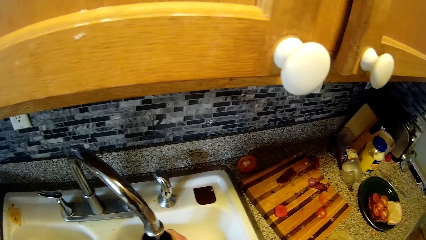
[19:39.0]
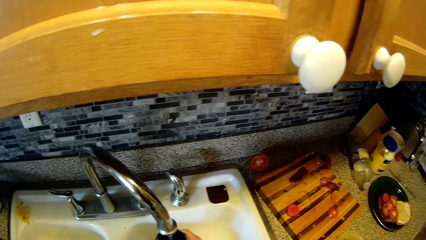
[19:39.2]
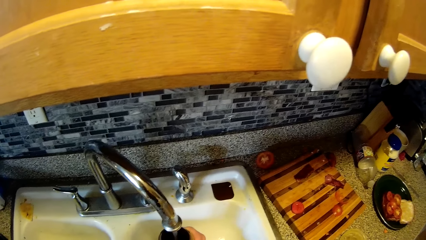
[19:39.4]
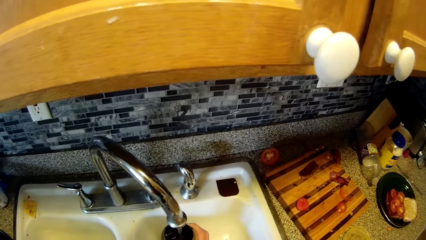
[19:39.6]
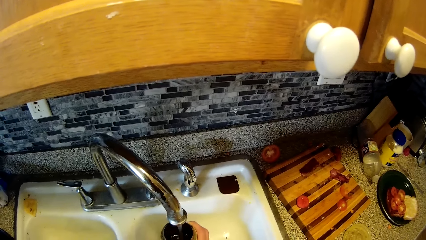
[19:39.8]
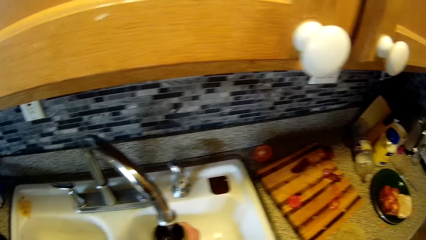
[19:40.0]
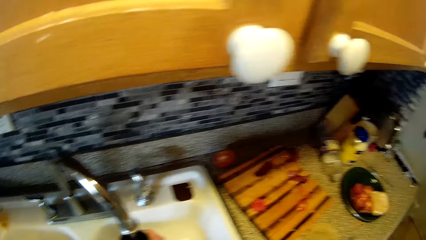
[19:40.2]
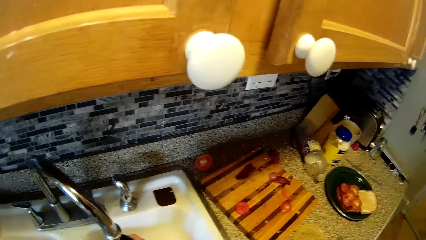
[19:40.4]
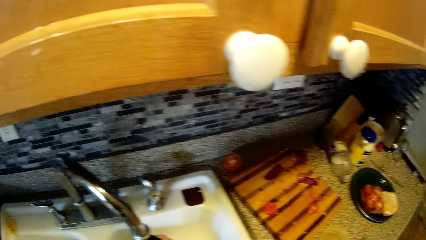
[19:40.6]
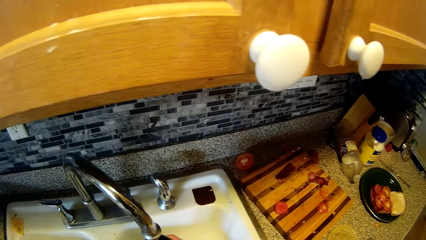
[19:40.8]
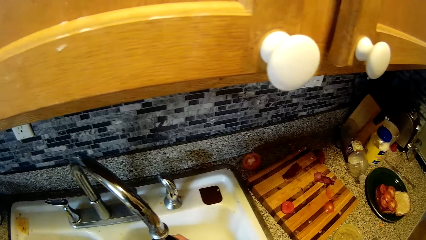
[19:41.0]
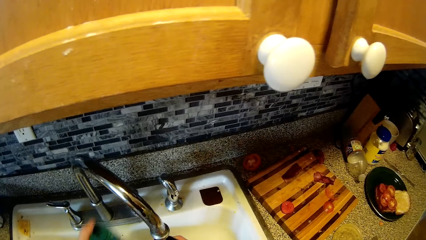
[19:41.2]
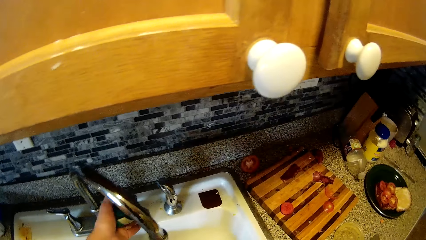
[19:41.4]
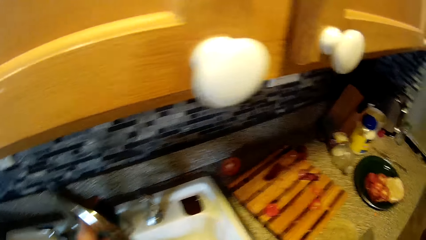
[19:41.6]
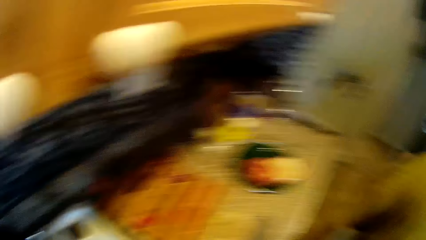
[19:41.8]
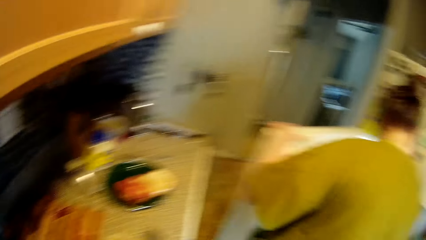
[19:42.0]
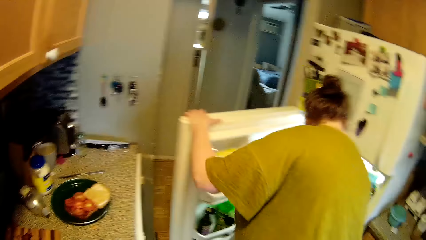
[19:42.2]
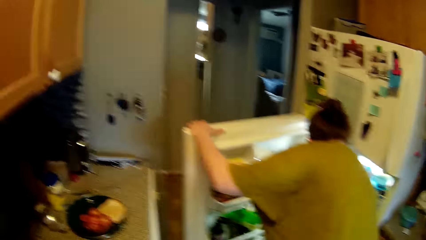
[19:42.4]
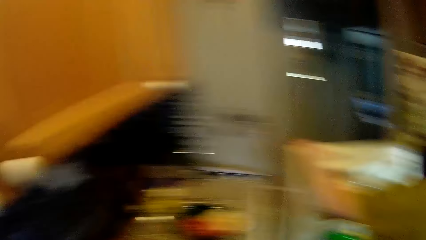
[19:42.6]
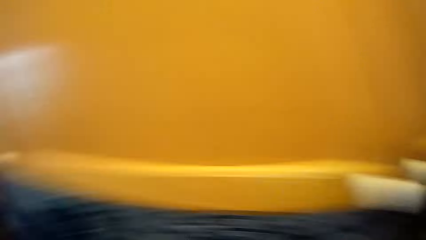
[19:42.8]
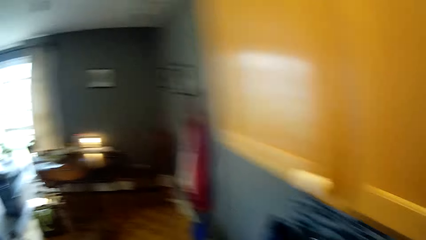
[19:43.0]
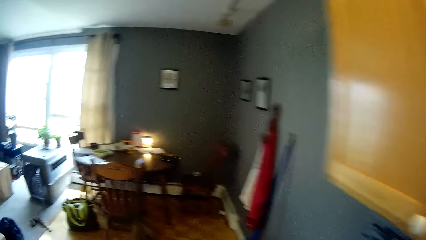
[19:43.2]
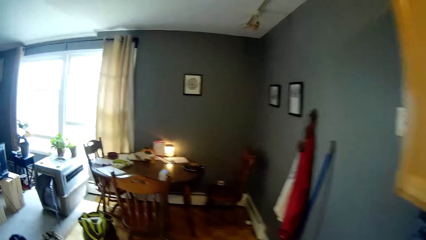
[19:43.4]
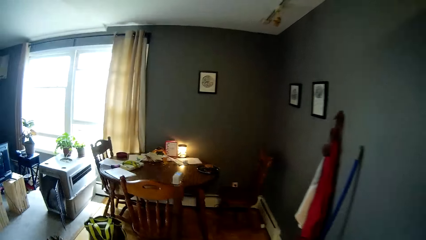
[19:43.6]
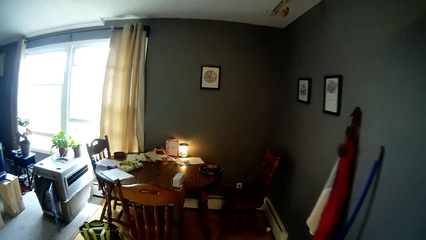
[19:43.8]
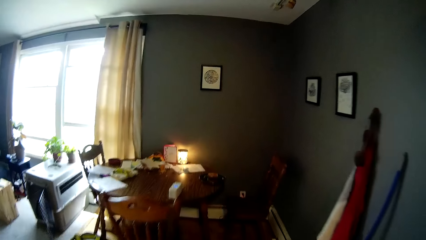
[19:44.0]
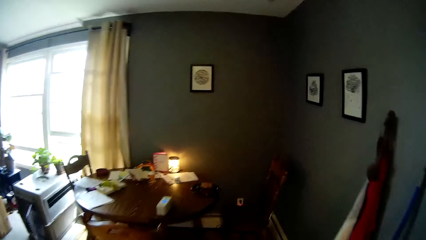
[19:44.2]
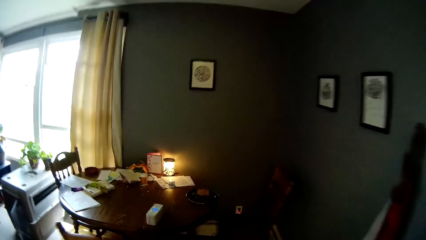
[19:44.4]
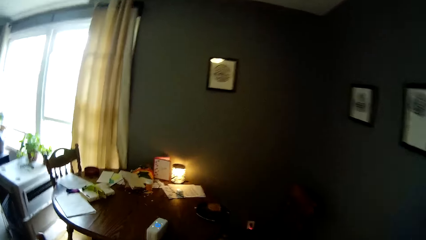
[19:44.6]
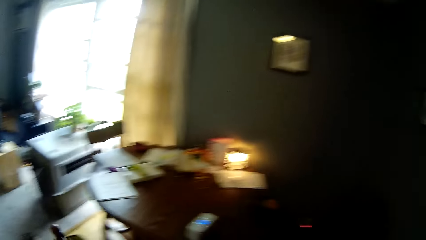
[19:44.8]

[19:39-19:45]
The woman talks to the camera wearer. The camera wearer closes the tap of the double kitchen sink with his left hand. He replies to the woman. The woman looks into a fridge with her left hand on the door of the fridge. The camera wearer walks round the kitchen. He walks to the living room.

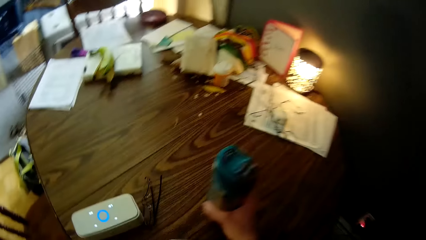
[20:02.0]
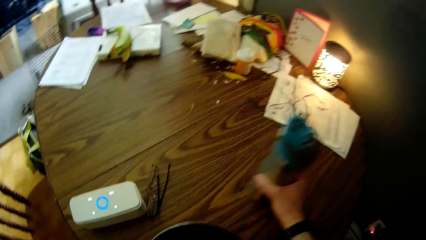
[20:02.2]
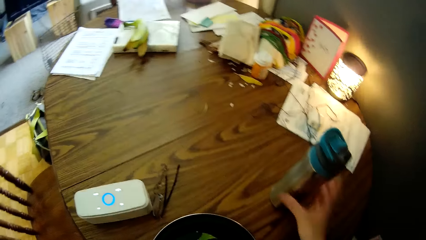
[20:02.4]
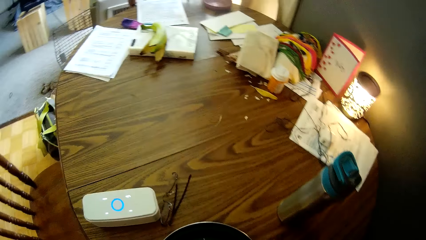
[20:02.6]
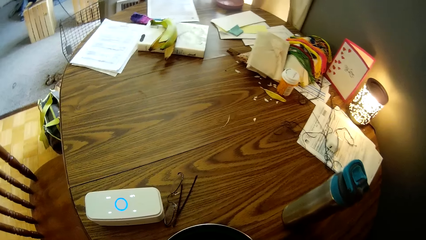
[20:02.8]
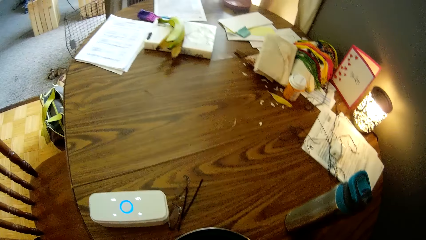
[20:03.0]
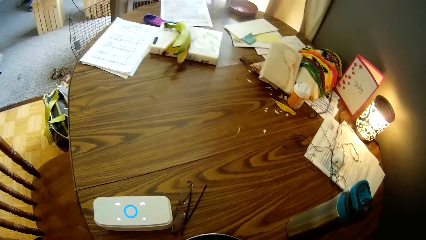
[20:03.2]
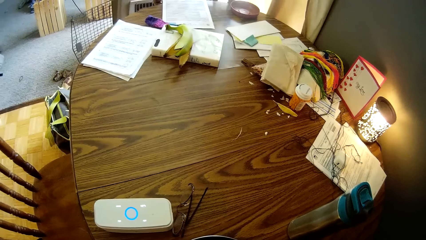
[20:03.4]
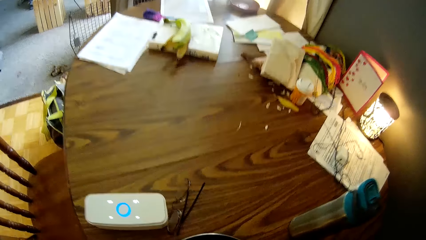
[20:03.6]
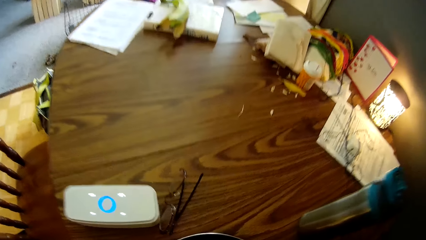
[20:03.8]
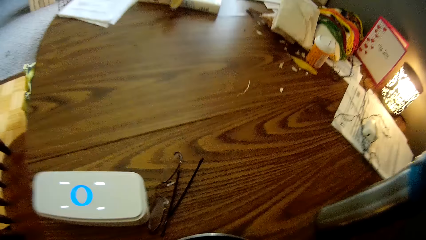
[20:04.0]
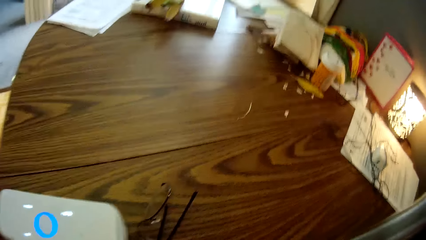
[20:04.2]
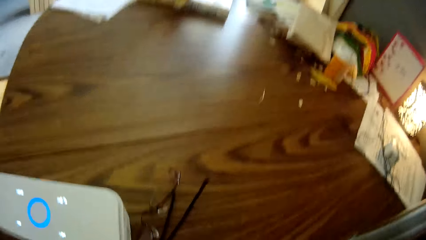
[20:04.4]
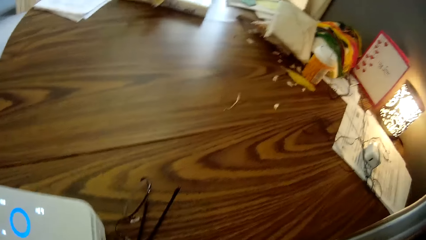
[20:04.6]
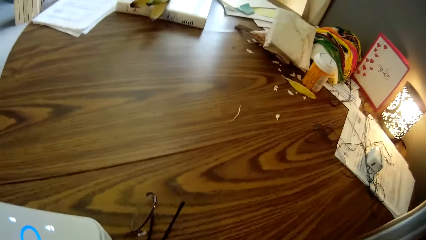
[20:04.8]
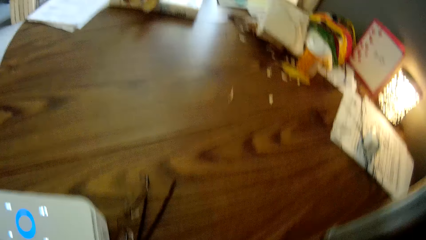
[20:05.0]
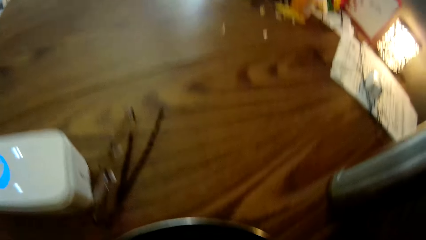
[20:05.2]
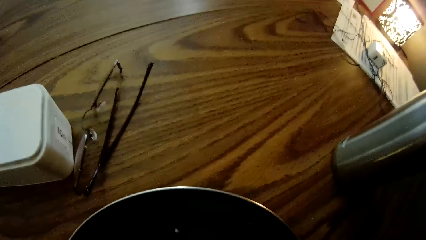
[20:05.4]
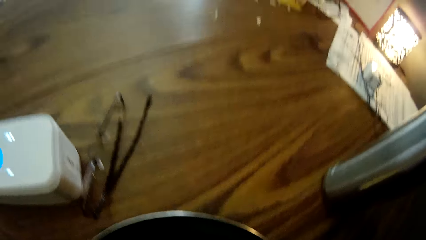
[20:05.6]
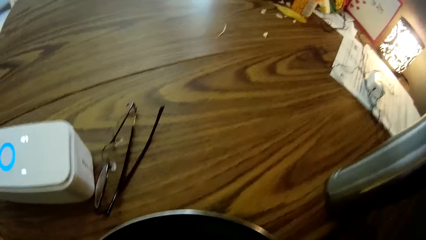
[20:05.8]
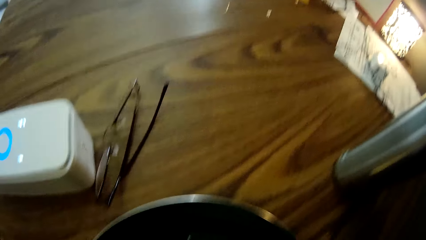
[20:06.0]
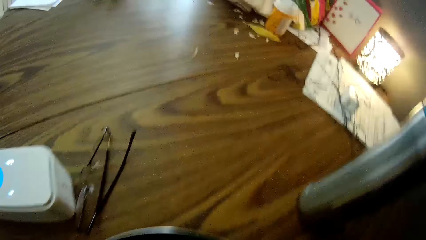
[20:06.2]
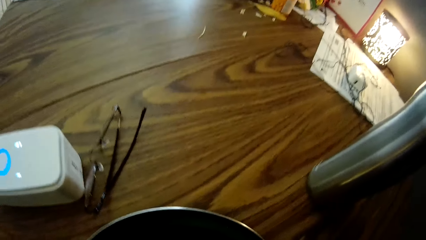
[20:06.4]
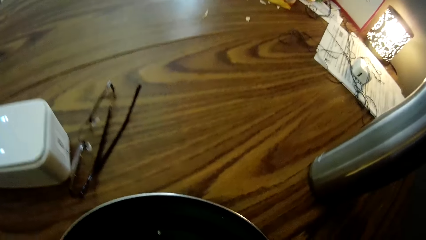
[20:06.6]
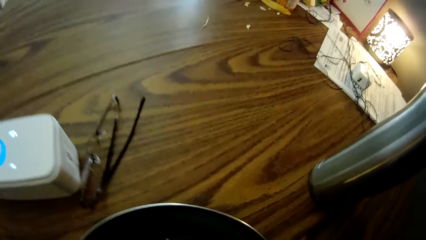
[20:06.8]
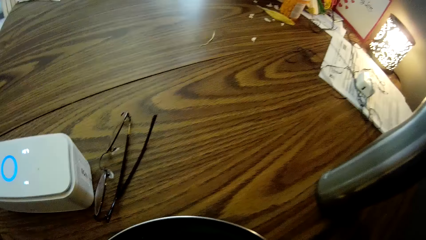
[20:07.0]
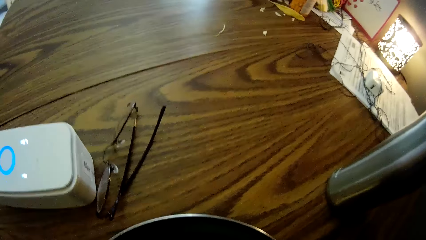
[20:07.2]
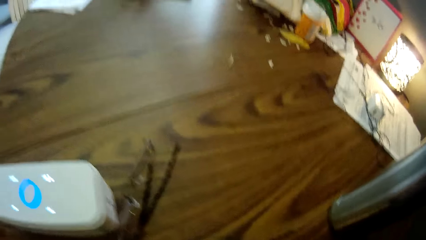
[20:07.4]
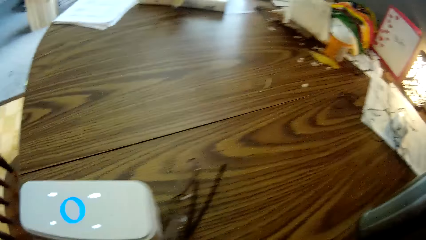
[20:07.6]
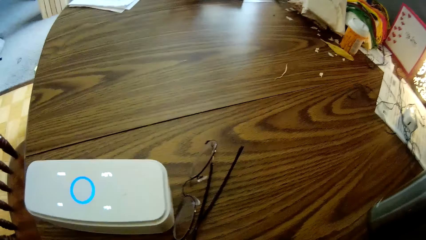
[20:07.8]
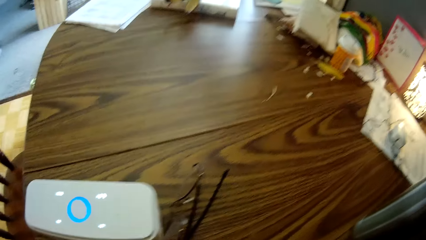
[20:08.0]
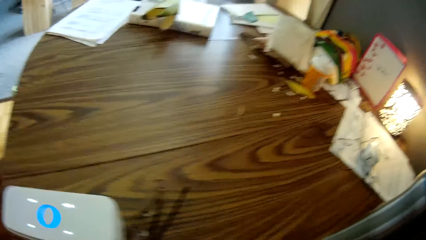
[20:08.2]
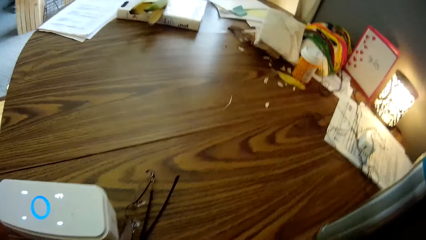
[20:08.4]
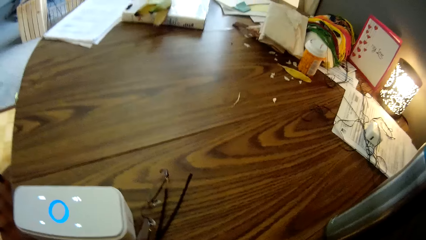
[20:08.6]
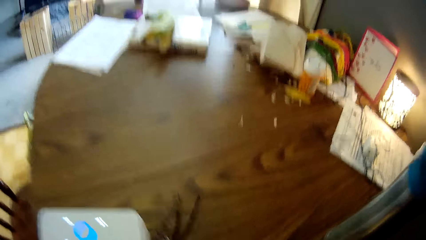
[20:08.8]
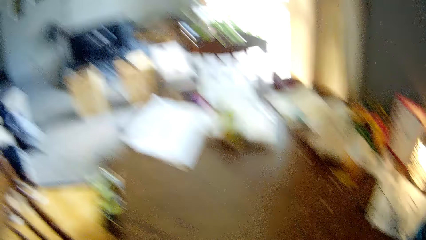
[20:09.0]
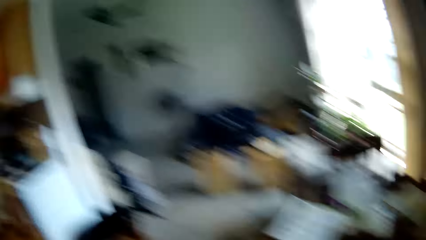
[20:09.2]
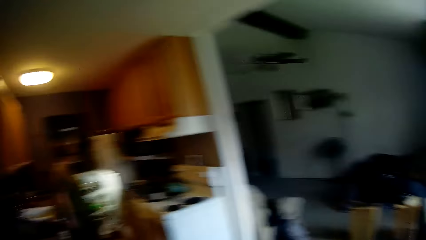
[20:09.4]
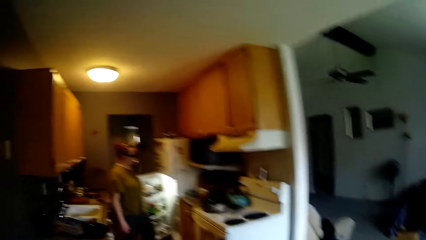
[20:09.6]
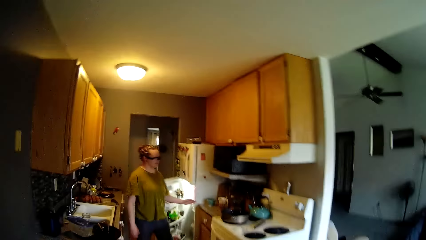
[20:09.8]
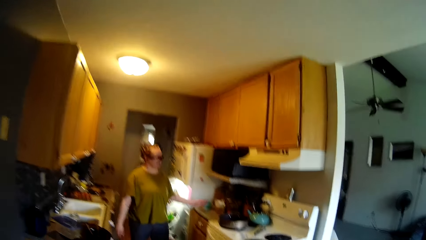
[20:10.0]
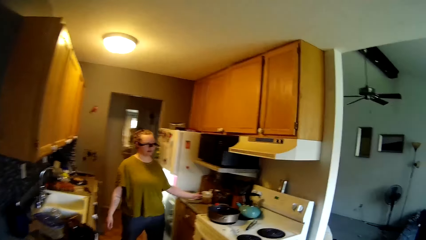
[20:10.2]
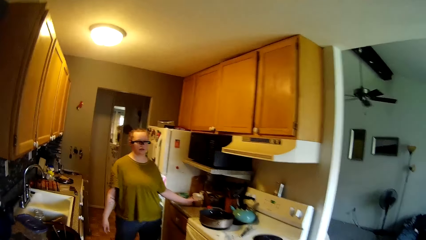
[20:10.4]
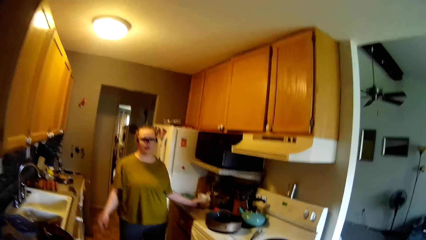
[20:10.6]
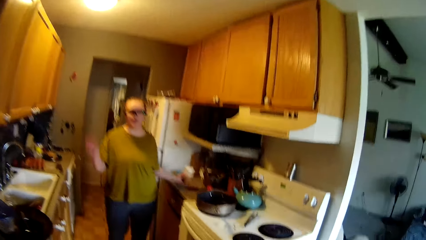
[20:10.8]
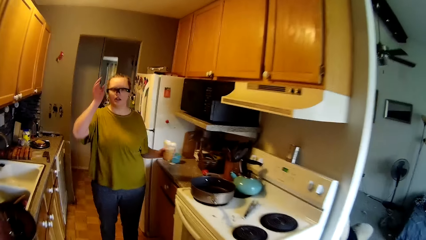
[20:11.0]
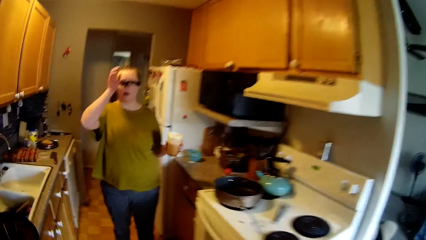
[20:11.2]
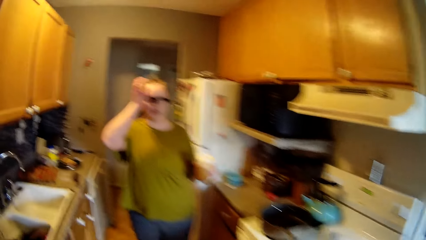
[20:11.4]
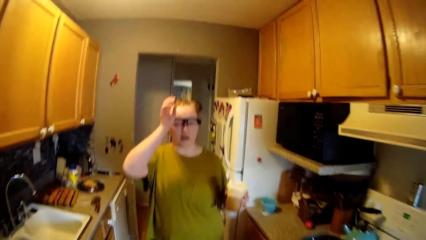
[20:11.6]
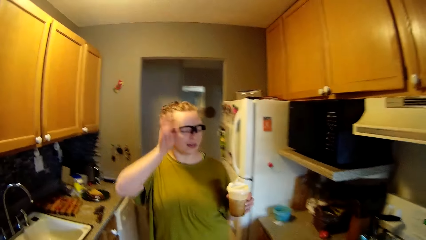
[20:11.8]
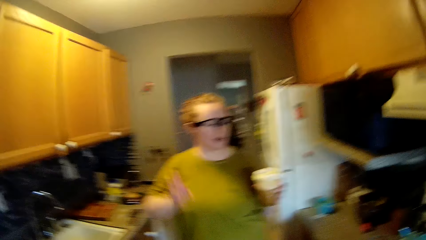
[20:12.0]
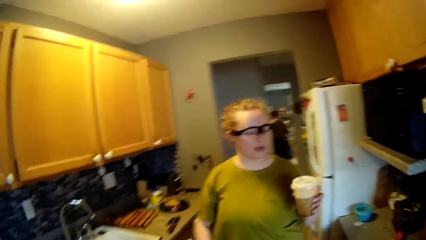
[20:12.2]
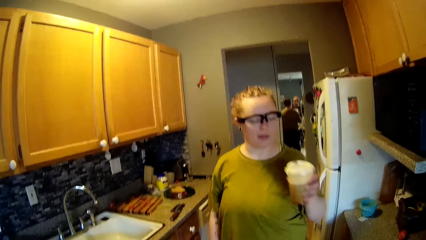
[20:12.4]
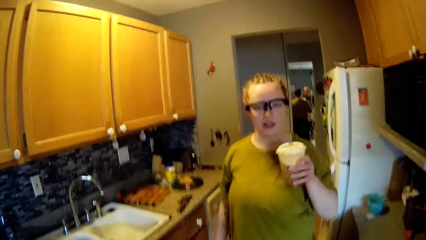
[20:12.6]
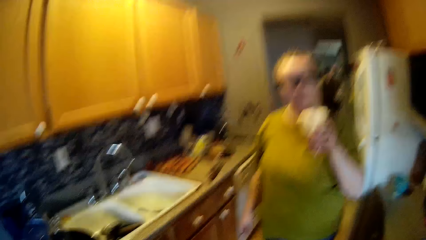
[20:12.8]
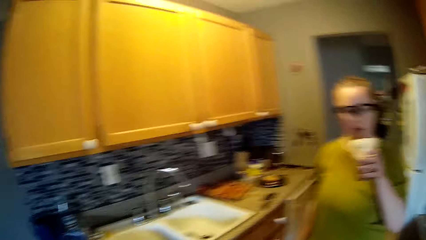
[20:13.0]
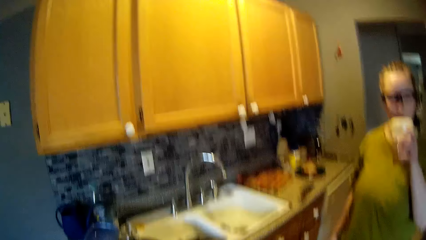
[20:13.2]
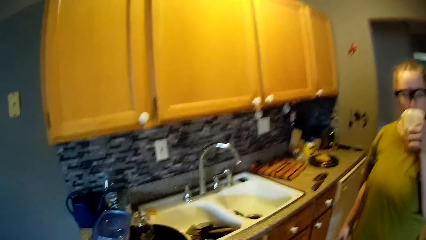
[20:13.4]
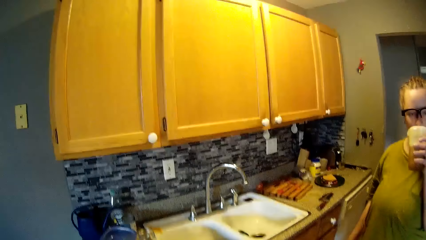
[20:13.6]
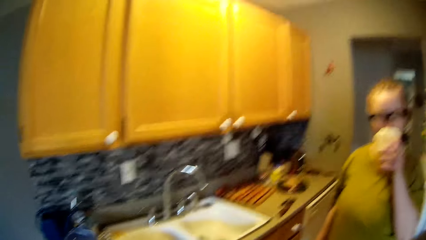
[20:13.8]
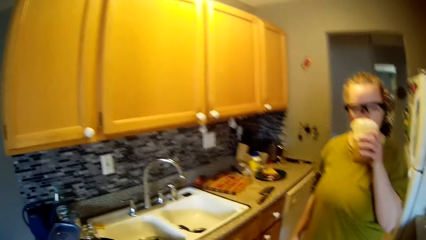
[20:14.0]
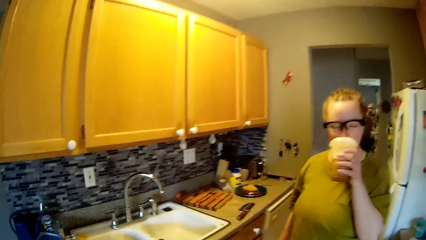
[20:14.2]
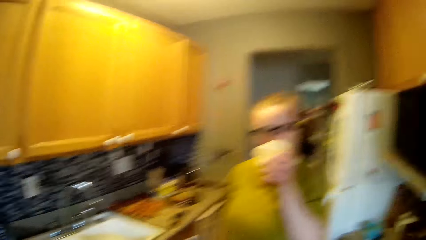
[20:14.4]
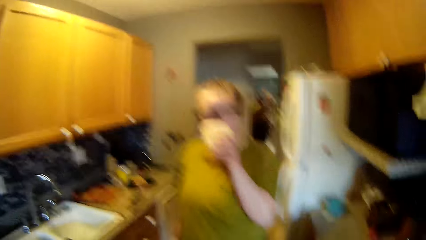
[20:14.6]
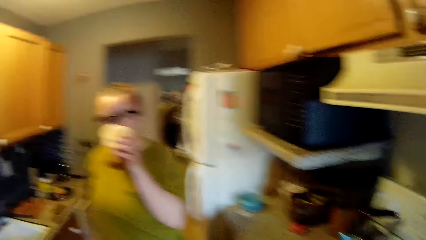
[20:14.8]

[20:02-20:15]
The camera wearer moves the stainless flask on the dining table to the right with his right hand. He places the green ceramic plate on the dining table with his left hand. He sits on the chair. The woman talks to the camera wearer. The camera wearer walks towards the kitchen. The woman picks up a cup on the kitchen countertop with her left hand. The woman dabs her right hand on her face. The woman drinks from the cup in her left hand.
